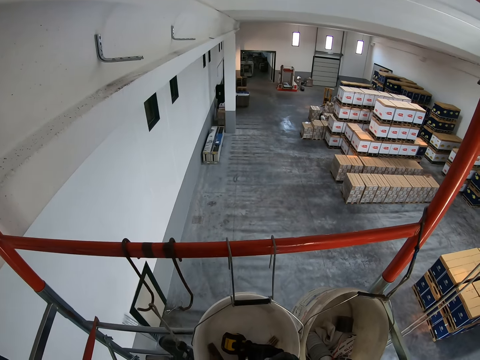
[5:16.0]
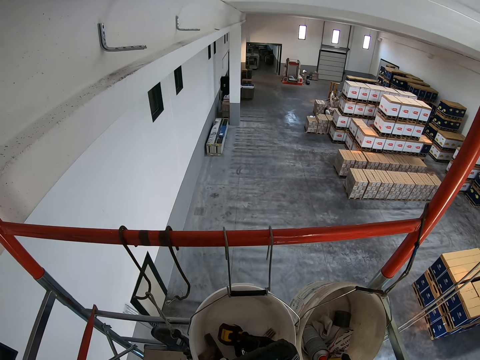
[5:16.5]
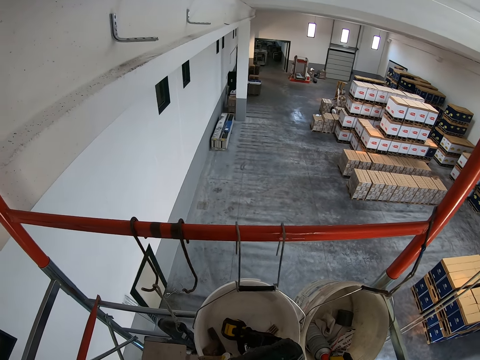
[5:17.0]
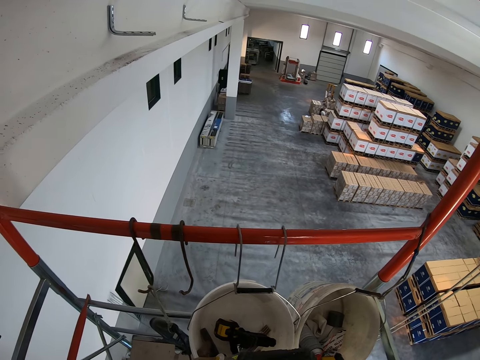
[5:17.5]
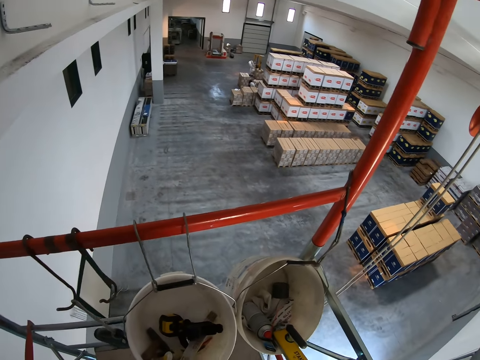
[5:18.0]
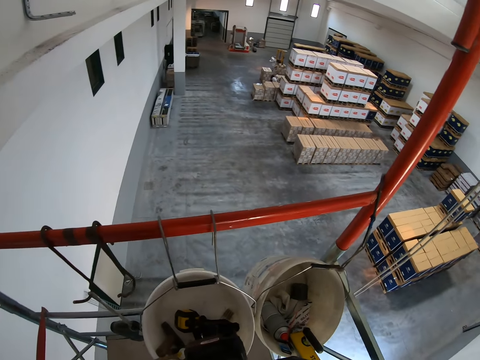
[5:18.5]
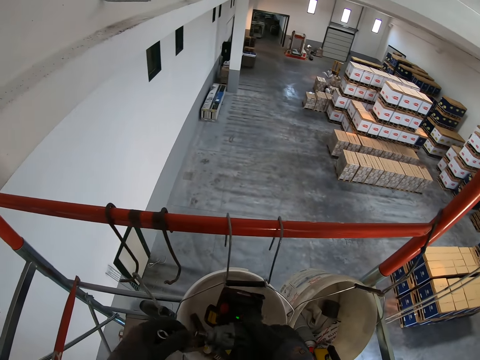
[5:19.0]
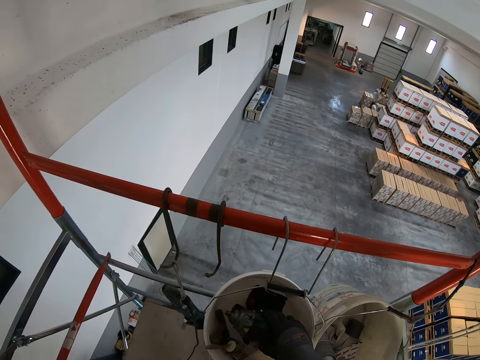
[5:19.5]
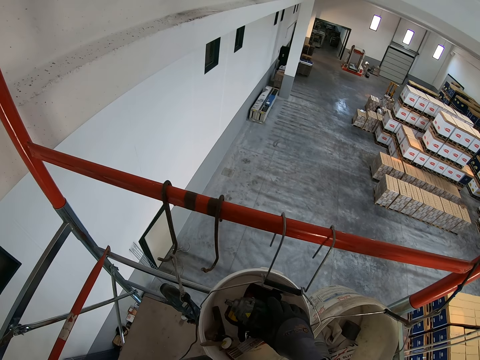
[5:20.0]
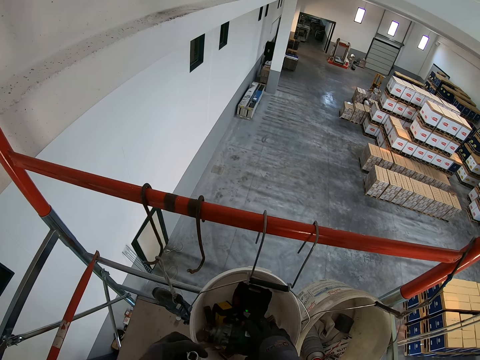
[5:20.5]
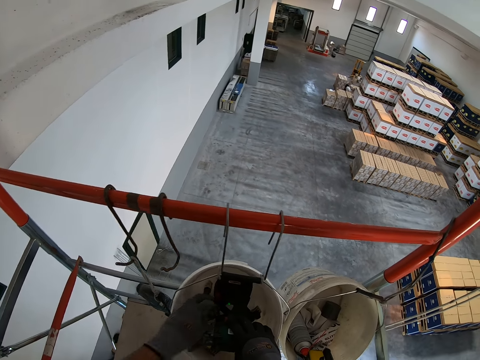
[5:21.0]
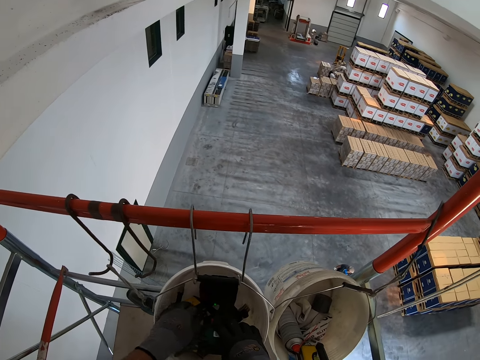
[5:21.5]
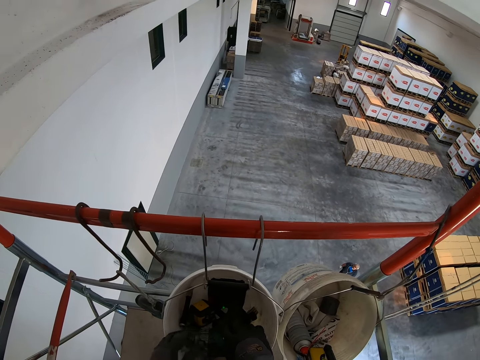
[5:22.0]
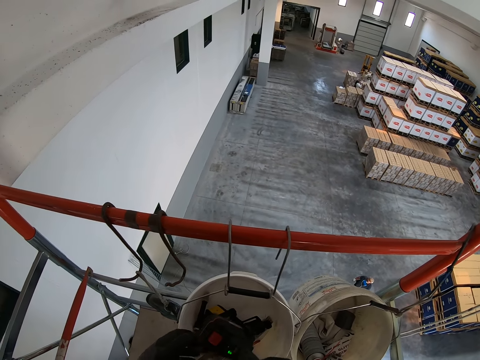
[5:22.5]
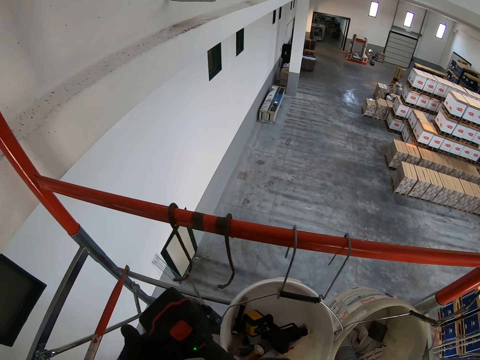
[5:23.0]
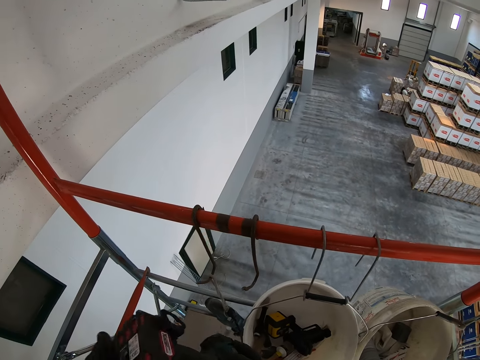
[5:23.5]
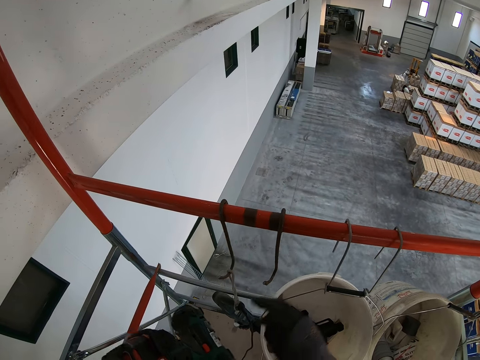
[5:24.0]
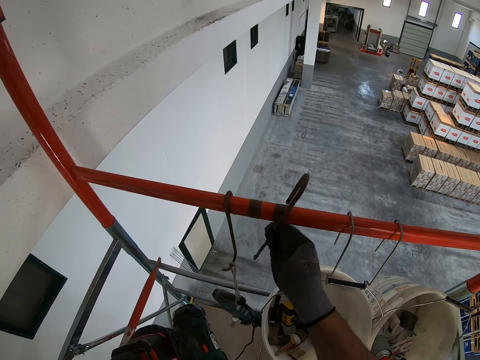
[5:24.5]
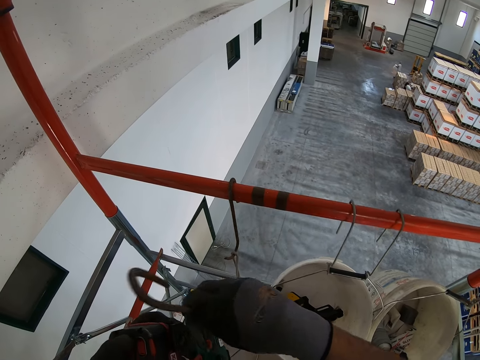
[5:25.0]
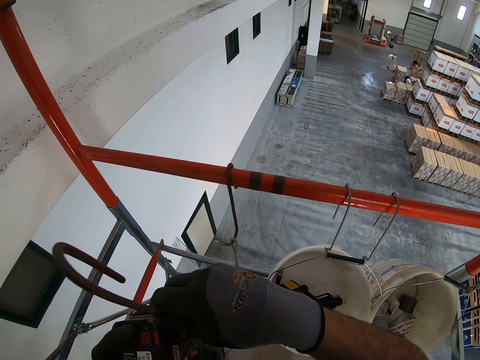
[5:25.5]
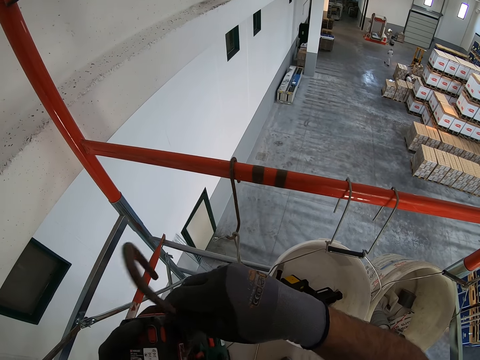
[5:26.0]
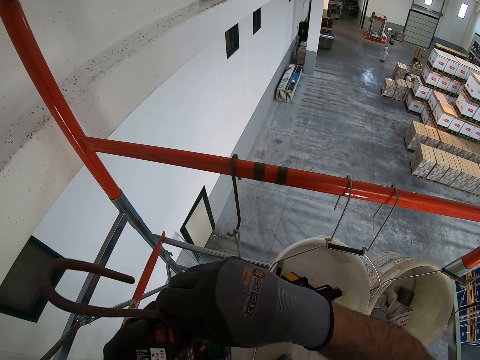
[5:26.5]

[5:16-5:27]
The camera wearer puts the Nutrunner in the bucket. They look around the construction site. They are putting the nail gun on the bucket. They fix the bucket.

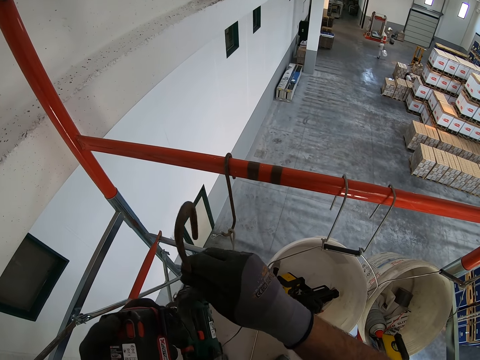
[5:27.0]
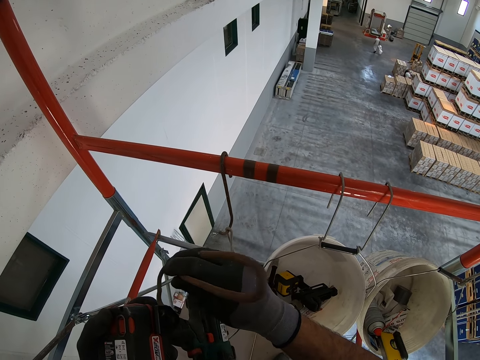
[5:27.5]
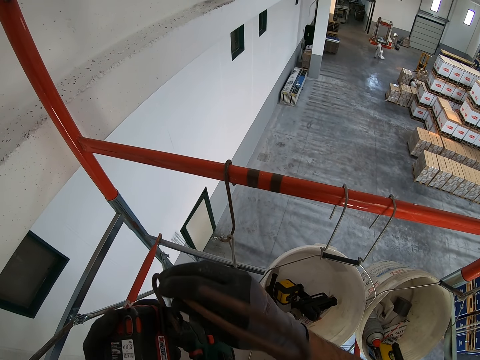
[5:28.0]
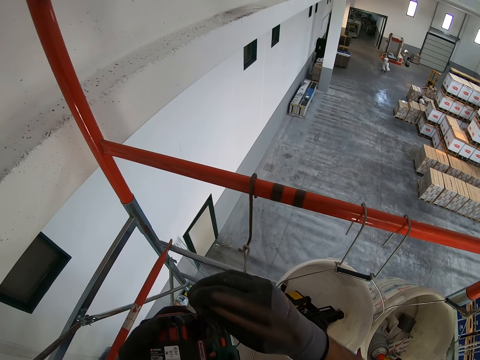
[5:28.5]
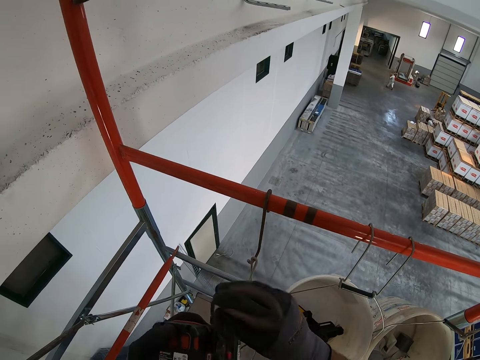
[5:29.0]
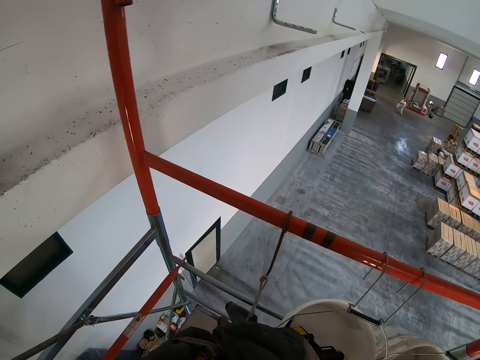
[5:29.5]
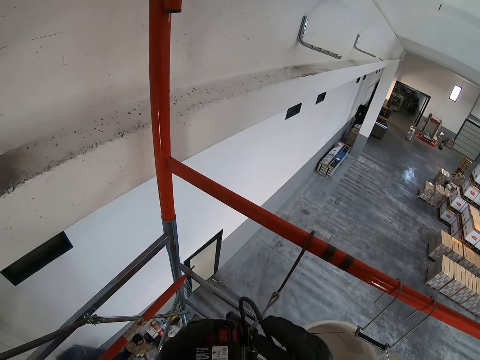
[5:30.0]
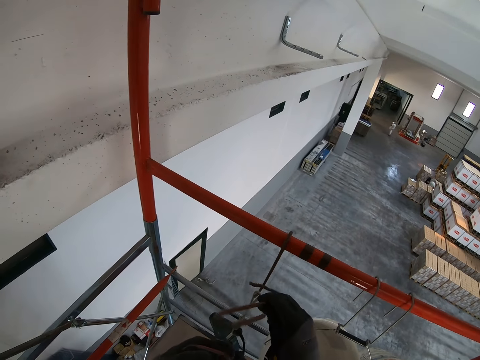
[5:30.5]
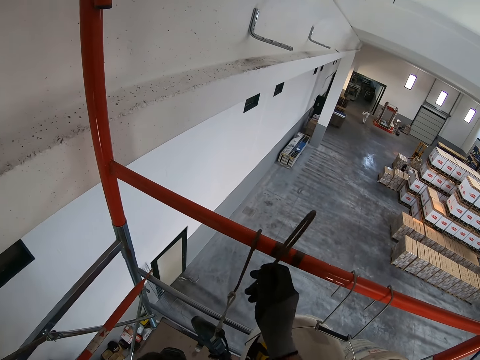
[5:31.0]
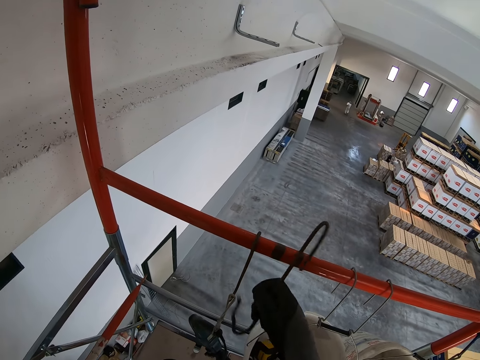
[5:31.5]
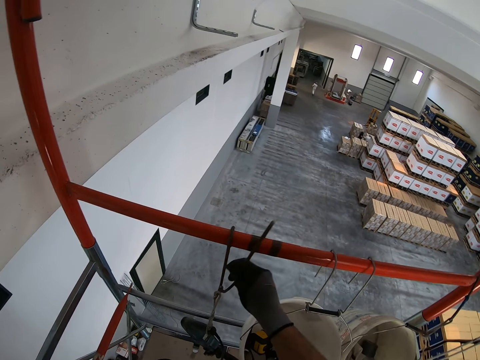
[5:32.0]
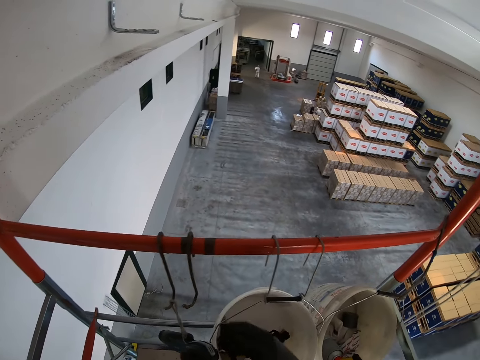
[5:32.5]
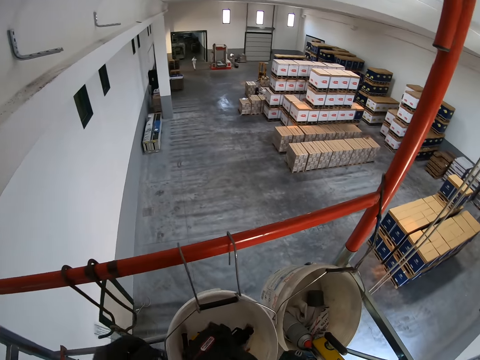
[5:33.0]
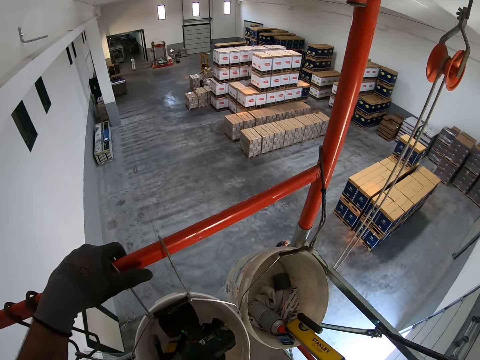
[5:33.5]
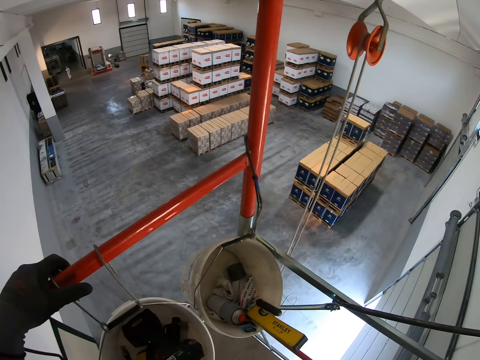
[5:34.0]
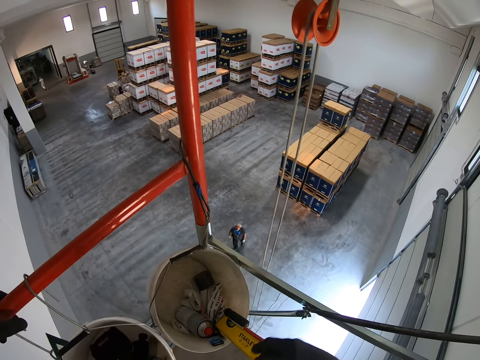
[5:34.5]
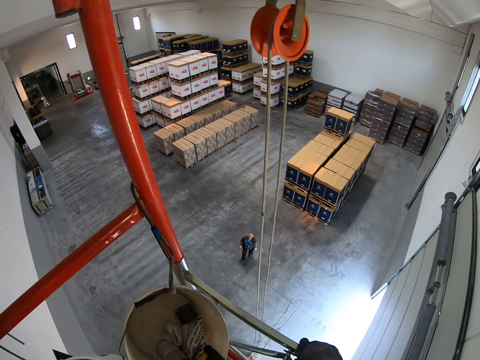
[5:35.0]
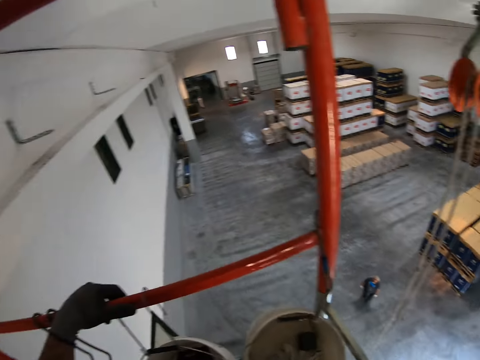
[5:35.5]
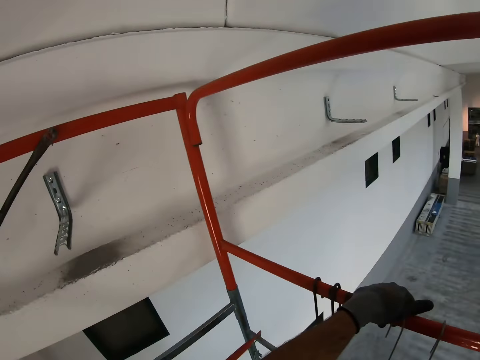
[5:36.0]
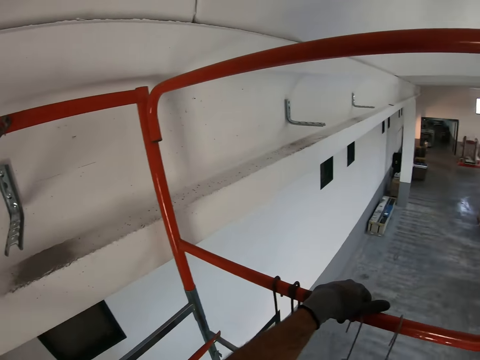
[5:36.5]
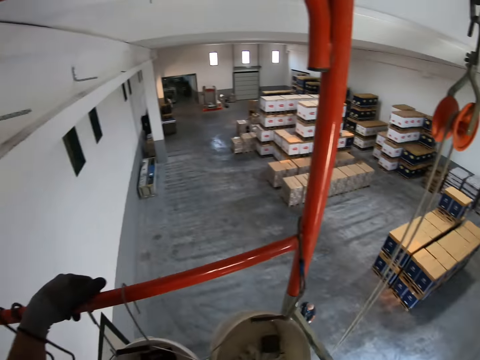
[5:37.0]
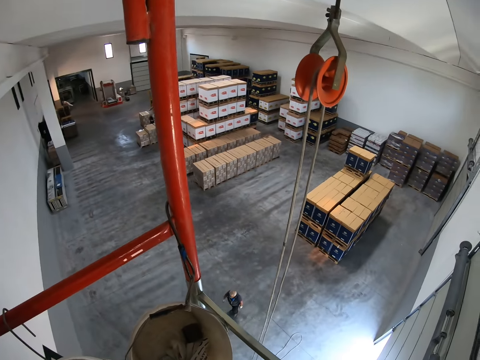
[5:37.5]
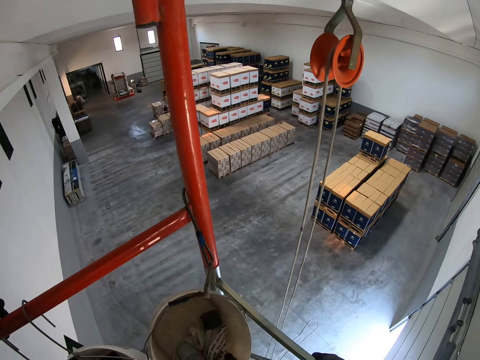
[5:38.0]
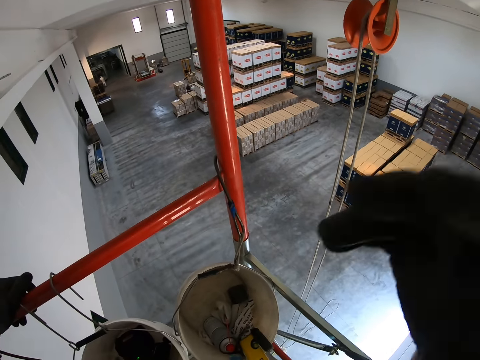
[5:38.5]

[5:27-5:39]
The camera wearer hooks the machine. They are putting a hook on the rail. They put the hook down. They put the machine in the bucket. They look around the compound.
